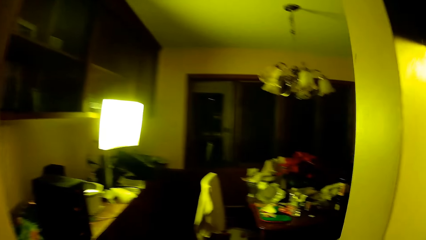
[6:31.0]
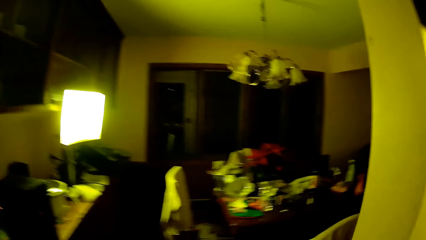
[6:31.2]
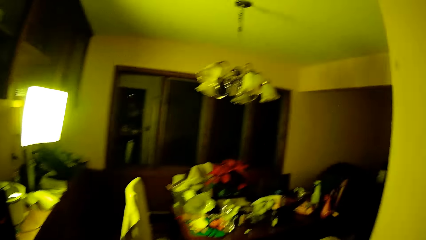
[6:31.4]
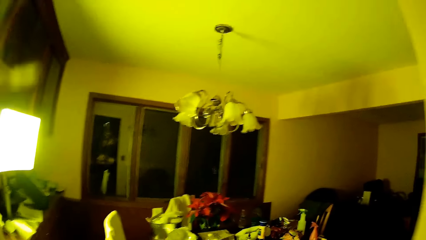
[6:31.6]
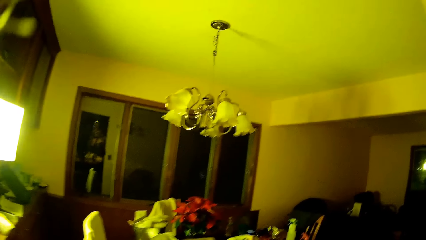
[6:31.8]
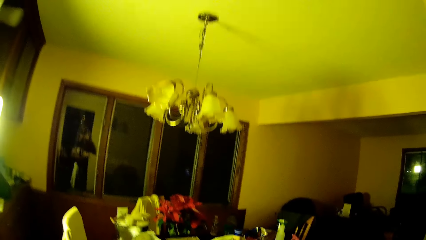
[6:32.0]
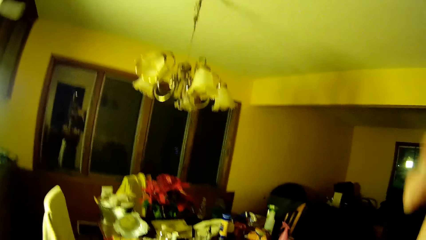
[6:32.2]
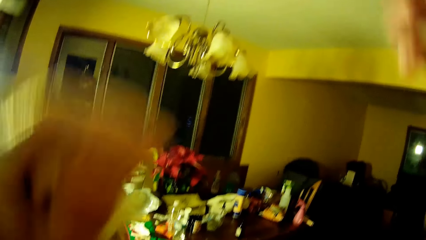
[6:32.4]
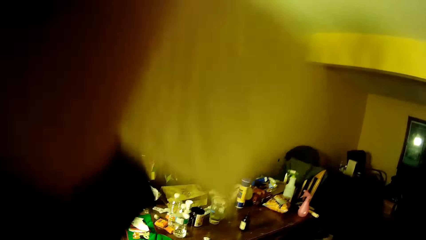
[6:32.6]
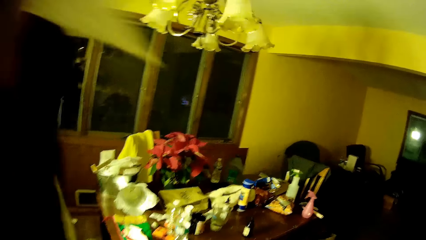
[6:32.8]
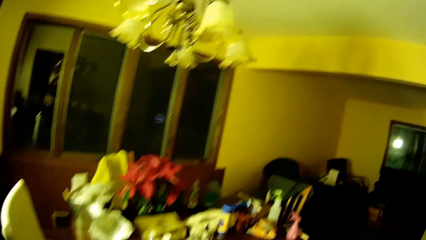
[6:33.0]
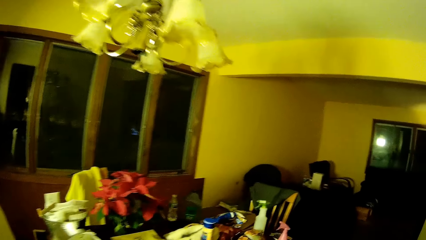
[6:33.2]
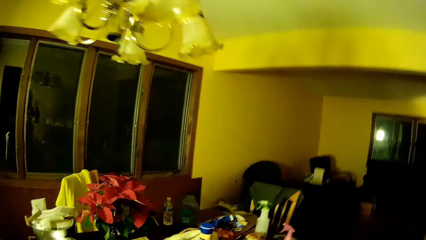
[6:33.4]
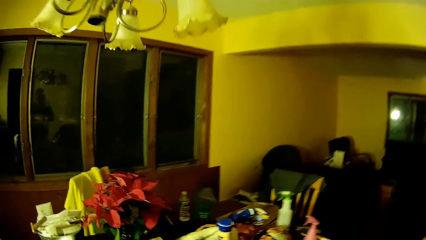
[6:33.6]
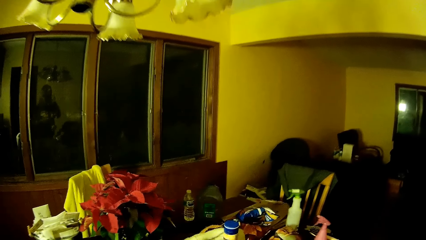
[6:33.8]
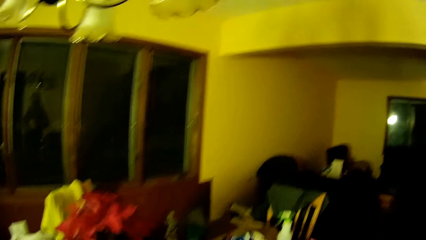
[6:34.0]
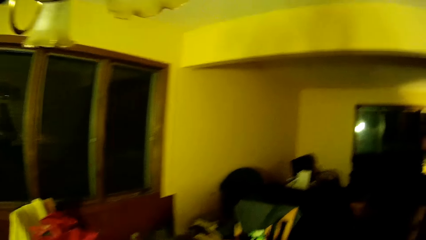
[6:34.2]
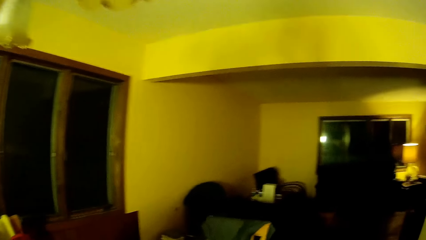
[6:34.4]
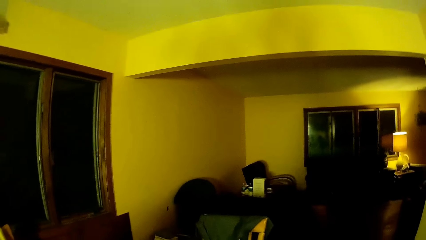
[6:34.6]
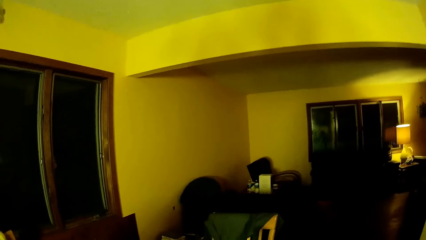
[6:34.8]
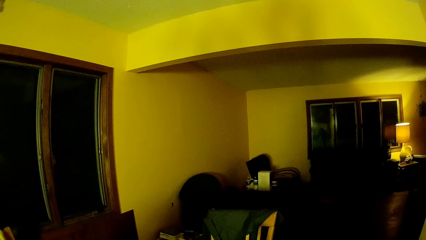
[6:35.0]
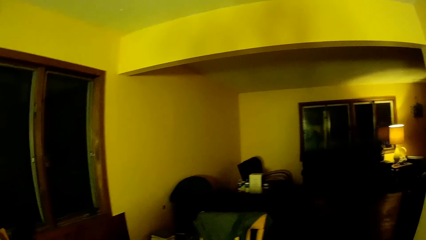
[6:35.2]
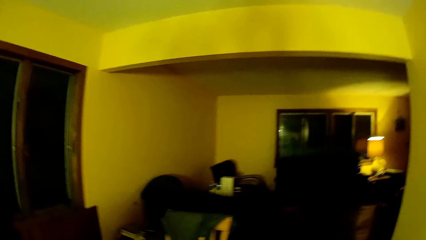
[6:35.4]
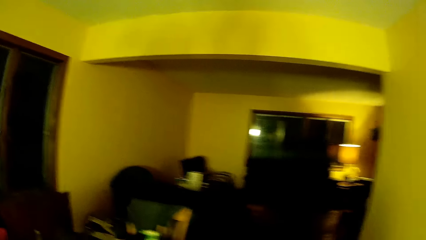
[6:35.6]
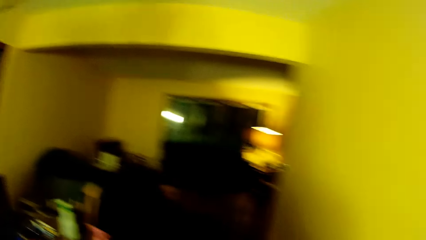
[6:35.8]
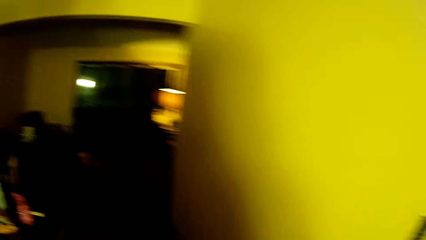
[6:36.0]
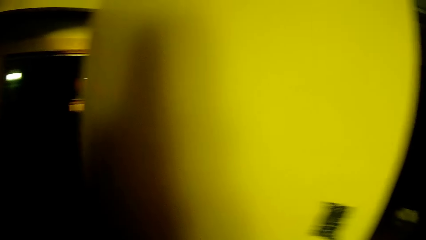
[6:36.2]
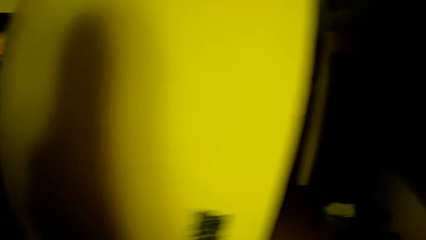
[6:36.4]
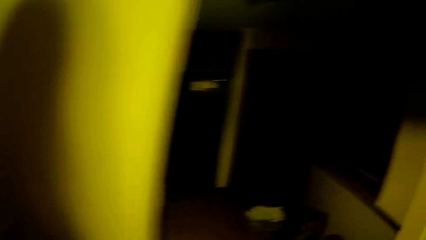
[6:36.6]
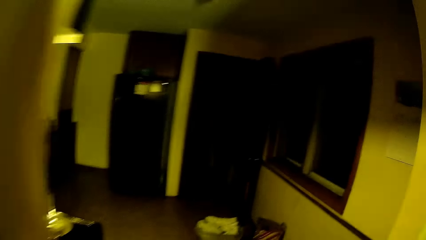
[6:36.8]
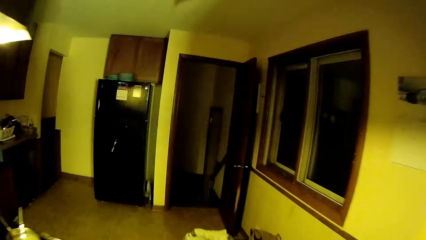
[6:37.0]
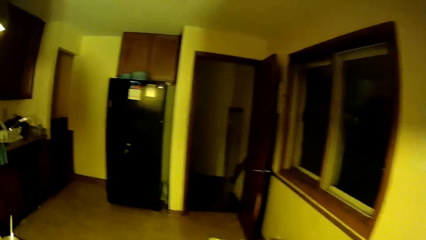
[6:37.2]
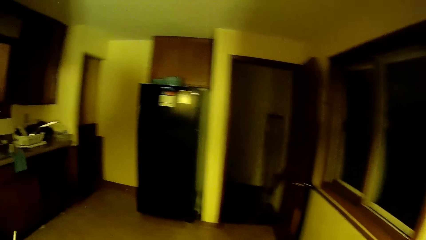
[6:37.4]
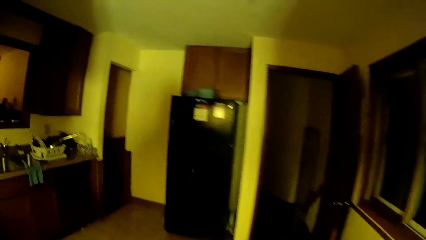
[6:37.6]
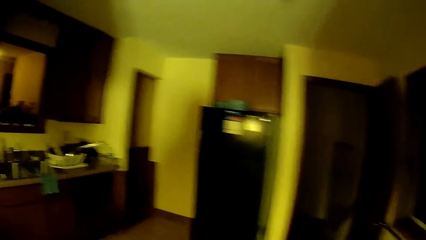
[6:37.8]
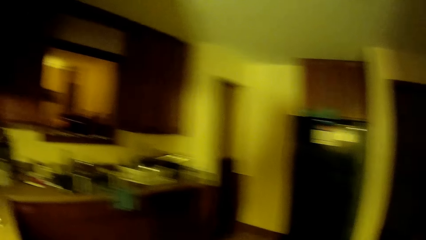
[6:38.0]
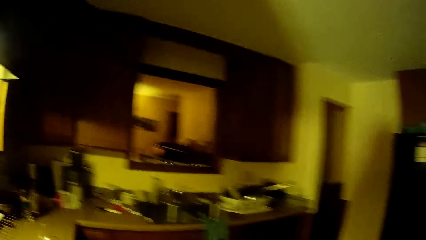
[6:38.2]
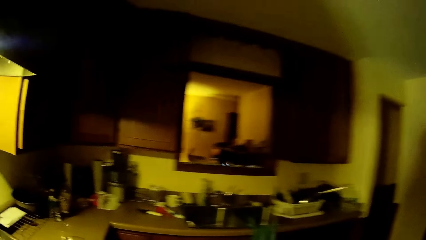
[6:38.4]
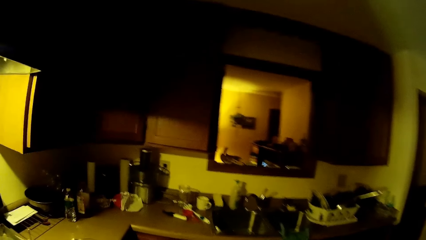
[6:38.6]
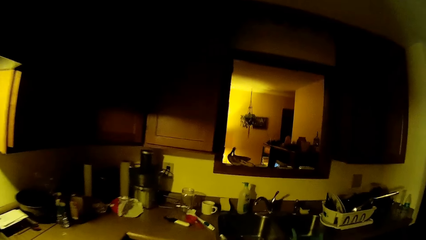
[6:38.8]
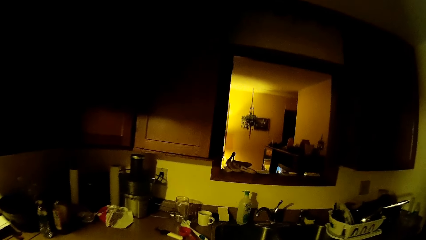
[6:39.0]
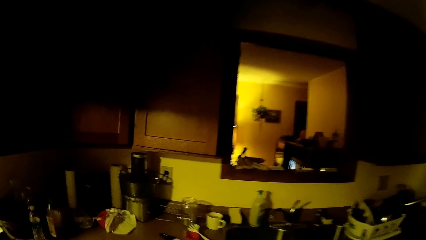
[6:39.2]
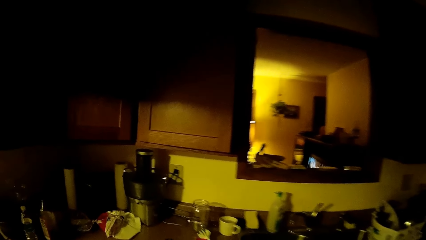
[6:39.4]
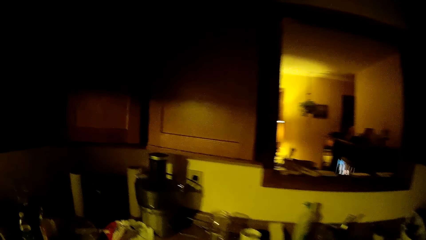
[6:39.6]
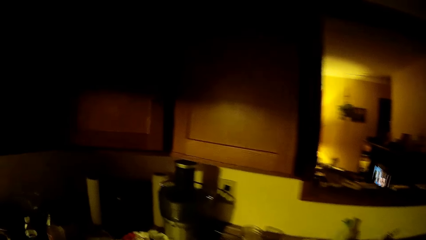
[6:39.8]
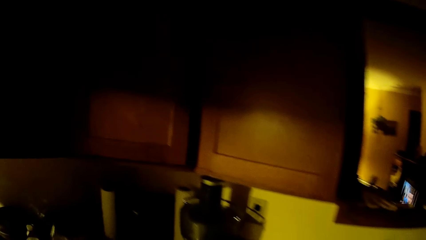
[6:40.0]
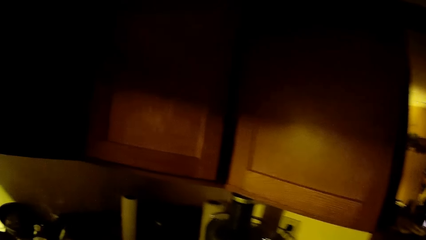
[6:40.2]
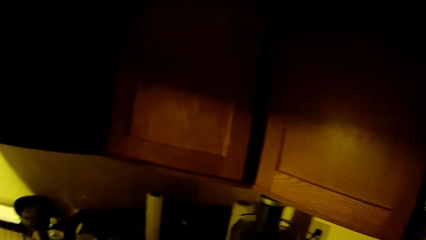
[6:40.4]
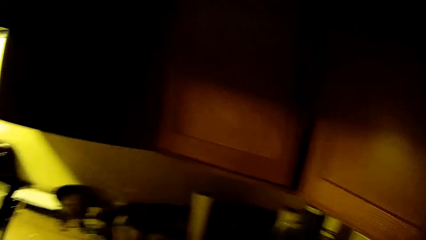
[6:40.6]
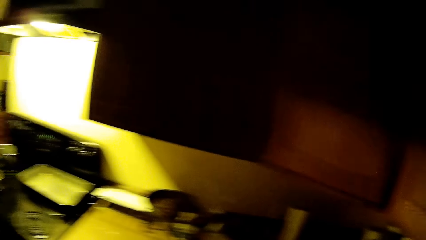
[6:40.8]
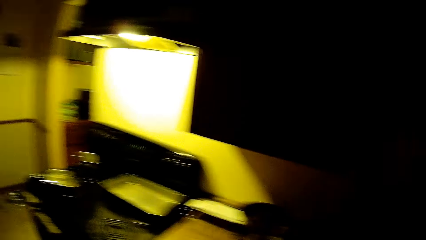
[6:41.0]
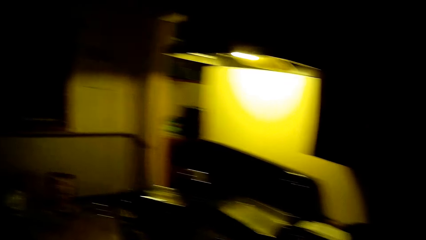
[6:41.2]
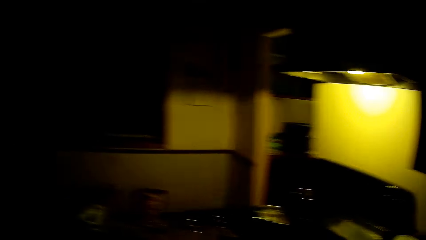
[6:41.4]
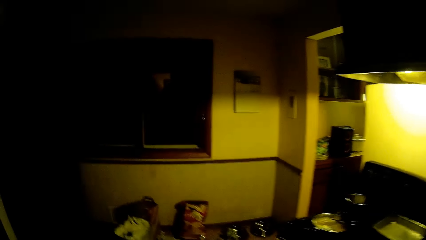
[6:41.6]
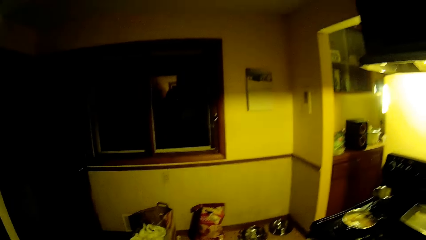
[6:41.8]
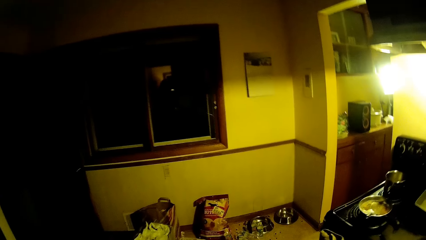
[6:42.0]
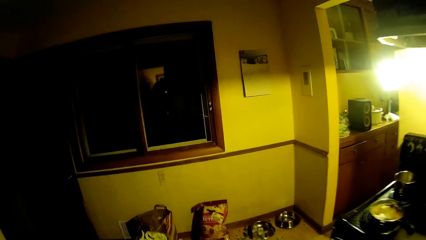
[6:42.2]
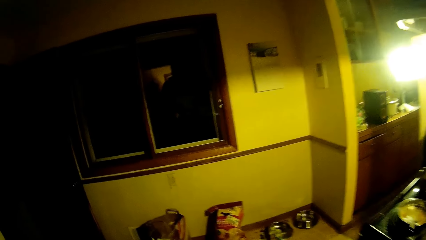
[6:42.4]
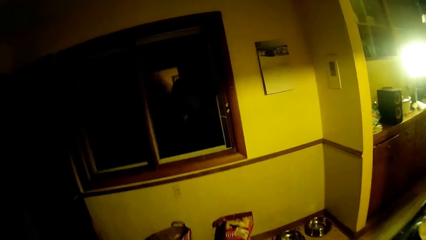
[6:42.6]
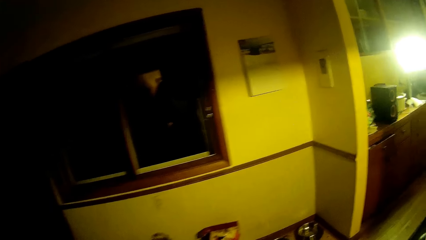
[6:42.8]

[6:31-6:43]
The camera wearer adjusts the camera on the head. They walk around the room.

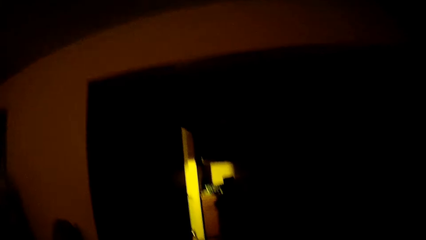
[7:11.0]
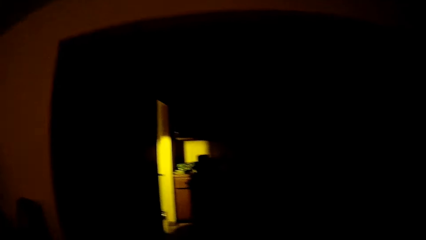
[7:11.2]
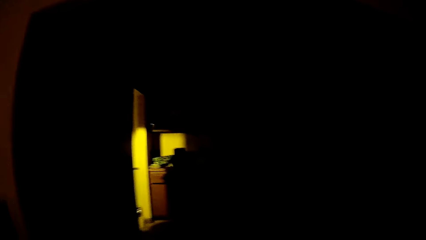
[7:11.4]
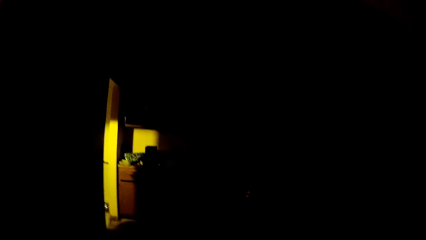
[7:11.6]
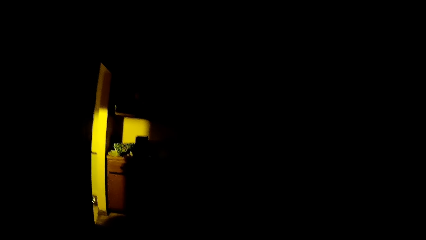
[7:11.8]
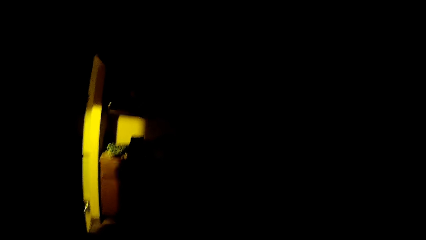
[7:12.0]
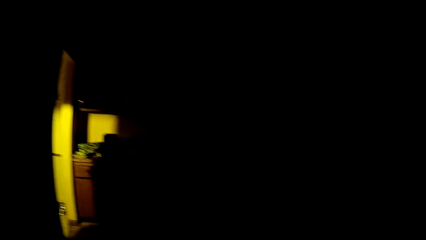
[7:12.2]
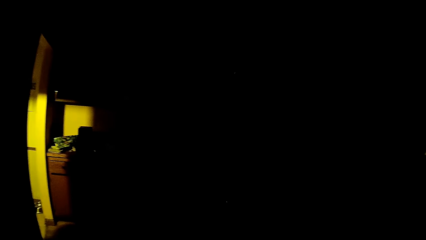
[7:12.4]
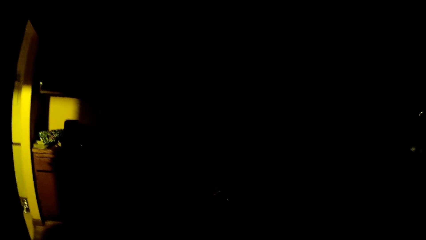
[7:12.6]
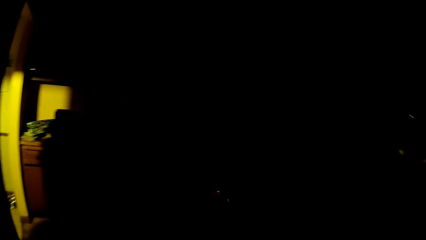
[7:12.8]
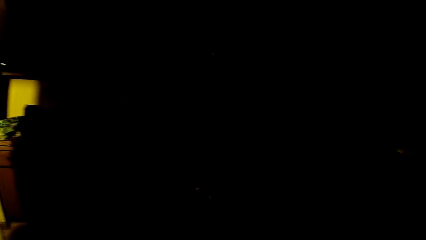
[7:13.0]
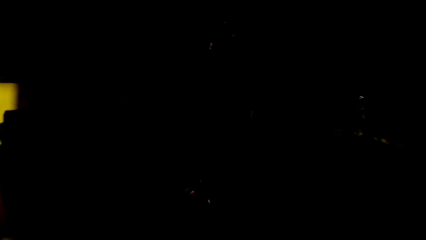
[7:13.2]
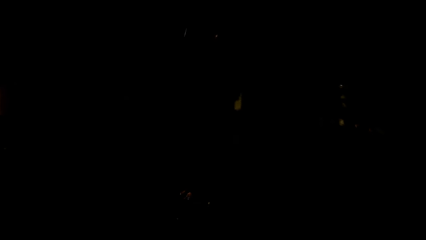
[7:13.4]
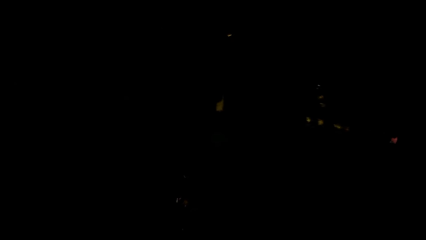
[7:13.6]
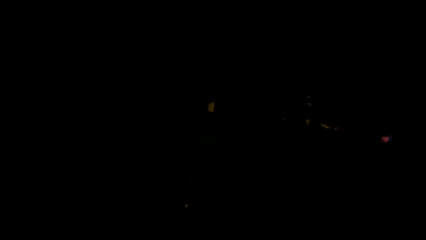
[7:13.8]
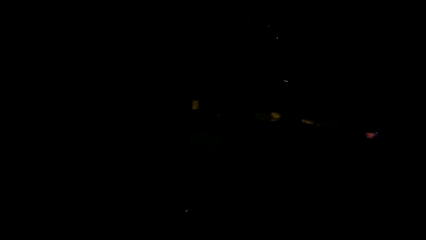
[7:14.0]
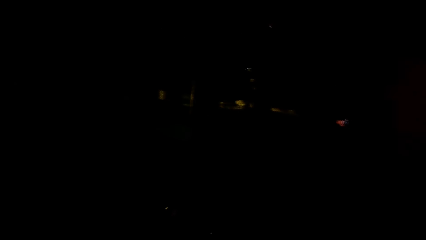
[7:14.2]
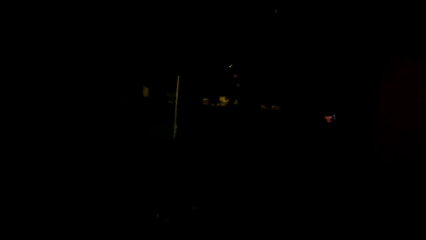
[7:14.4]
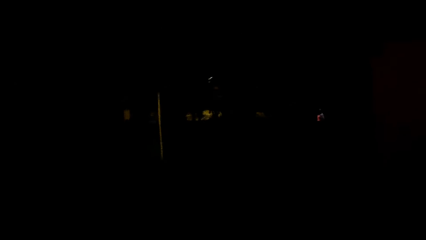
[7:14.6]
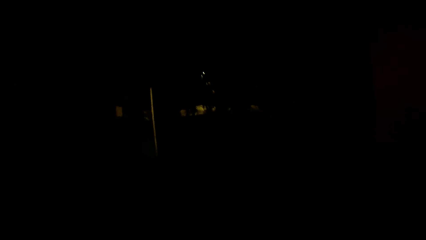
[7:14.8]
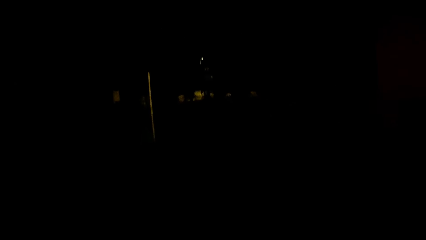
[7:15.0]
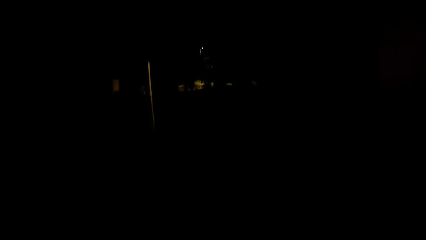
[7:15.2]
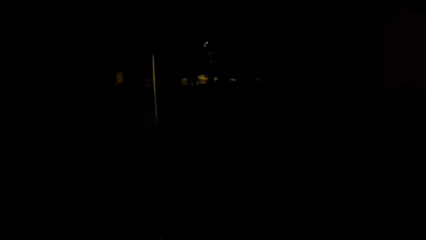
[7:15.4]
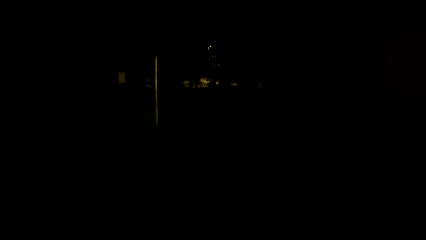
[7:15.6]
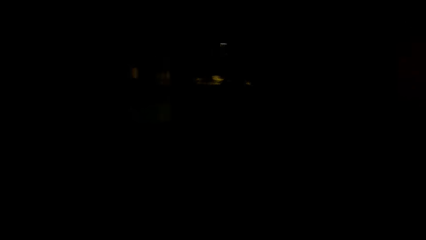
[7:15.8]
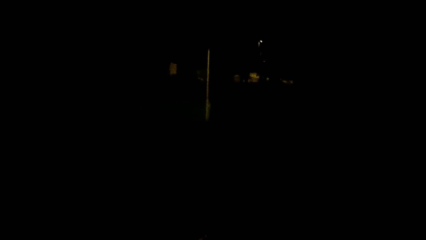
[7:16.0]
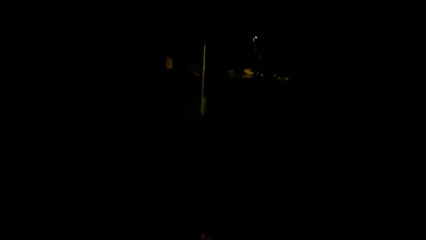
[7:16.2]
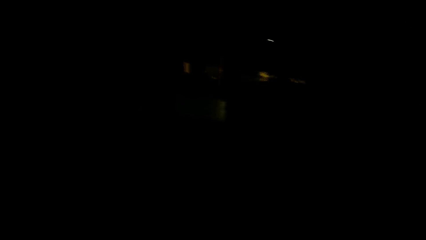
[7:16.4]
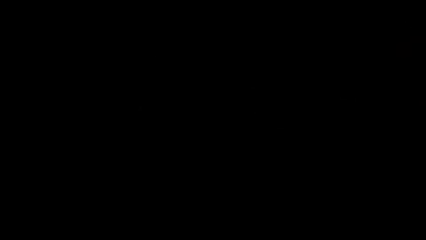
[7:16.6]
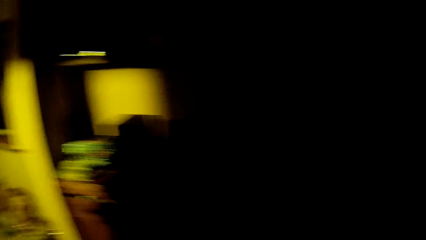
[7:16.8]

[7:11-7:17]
The camera wearer walks around the room.
